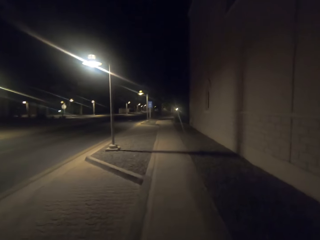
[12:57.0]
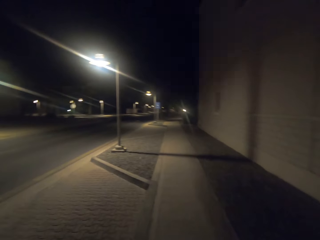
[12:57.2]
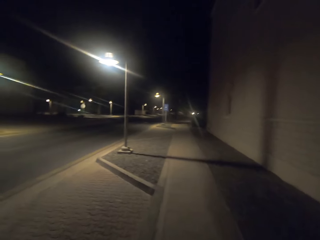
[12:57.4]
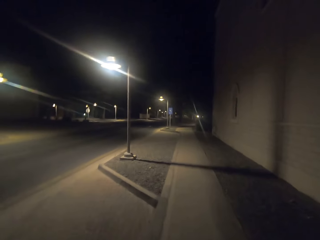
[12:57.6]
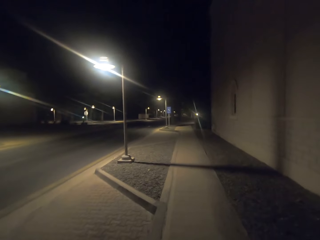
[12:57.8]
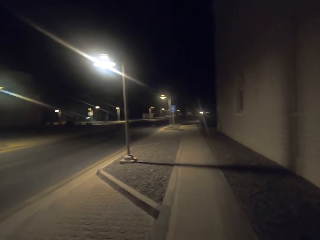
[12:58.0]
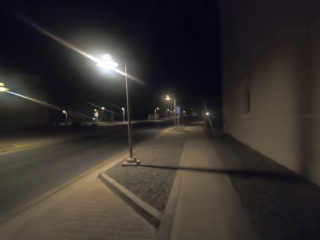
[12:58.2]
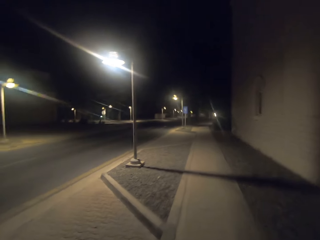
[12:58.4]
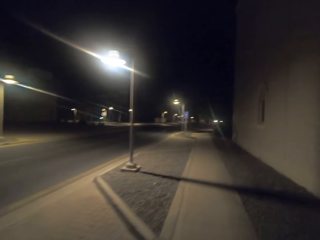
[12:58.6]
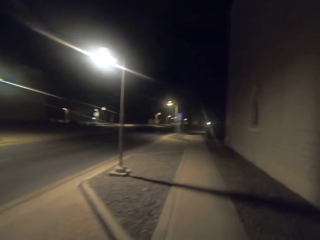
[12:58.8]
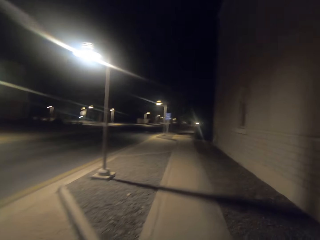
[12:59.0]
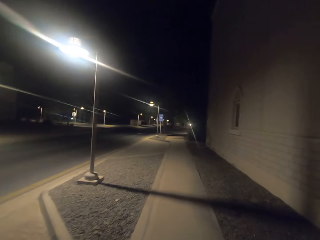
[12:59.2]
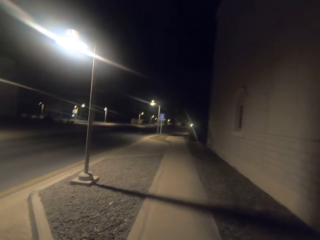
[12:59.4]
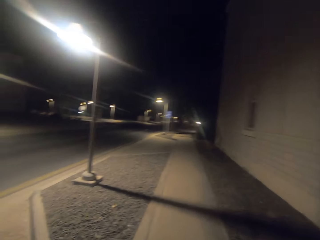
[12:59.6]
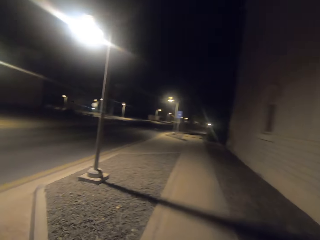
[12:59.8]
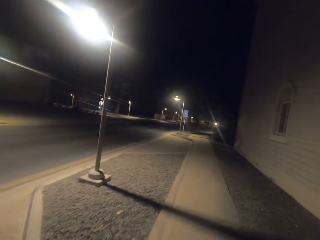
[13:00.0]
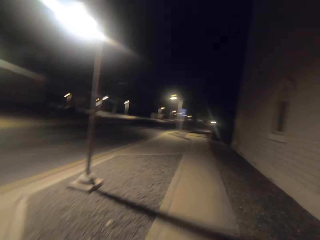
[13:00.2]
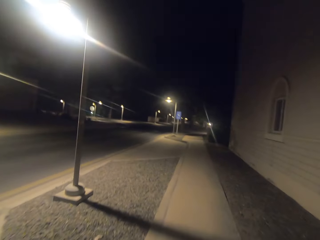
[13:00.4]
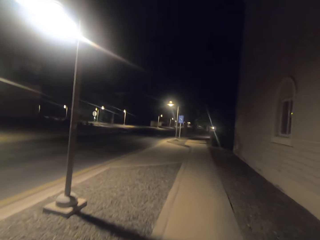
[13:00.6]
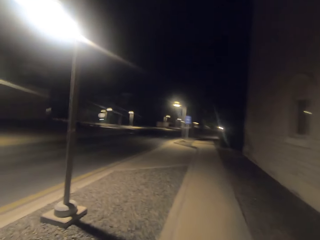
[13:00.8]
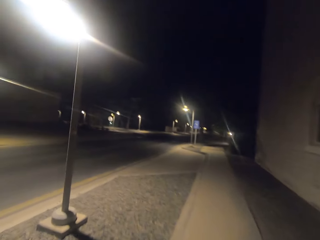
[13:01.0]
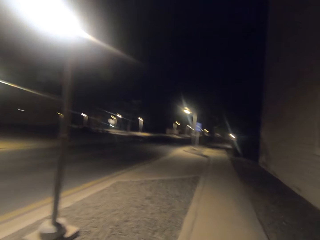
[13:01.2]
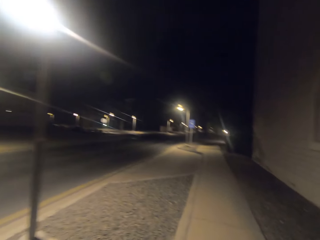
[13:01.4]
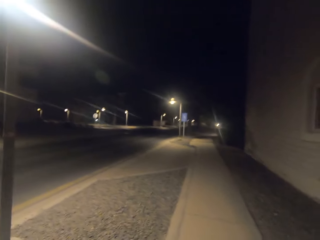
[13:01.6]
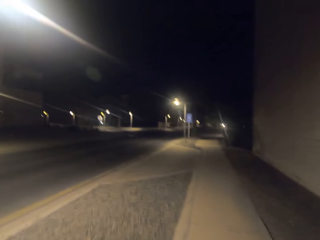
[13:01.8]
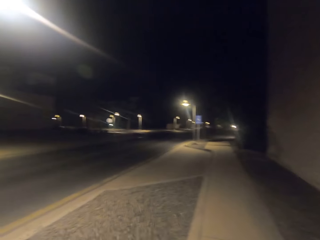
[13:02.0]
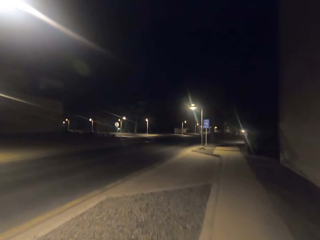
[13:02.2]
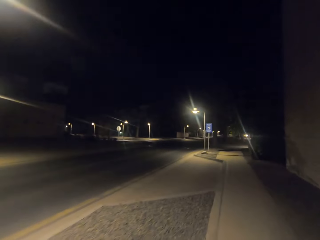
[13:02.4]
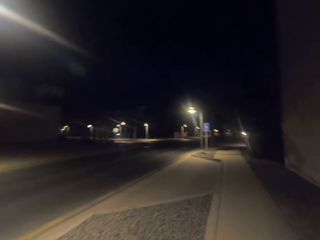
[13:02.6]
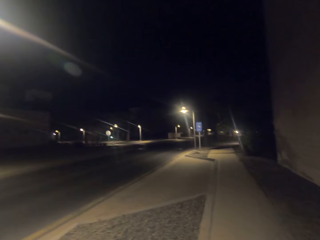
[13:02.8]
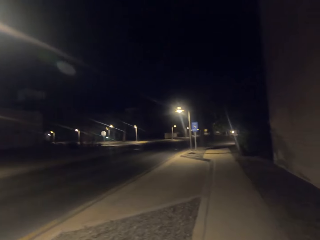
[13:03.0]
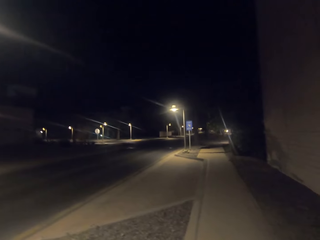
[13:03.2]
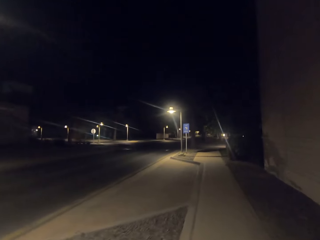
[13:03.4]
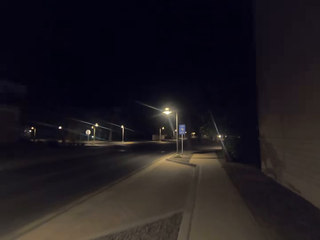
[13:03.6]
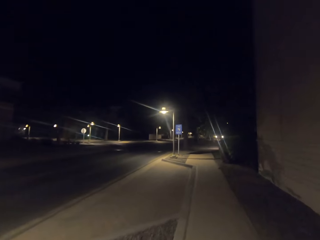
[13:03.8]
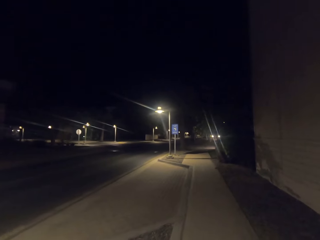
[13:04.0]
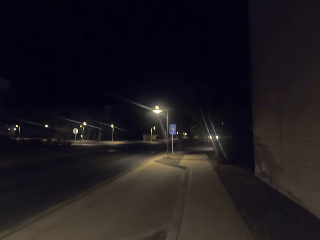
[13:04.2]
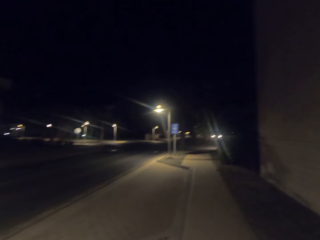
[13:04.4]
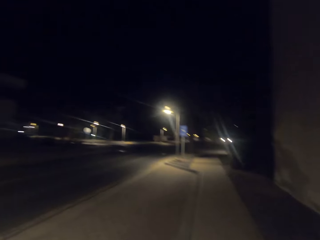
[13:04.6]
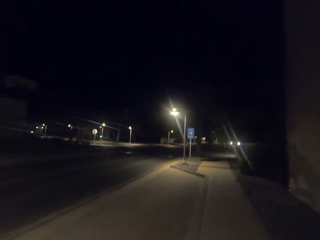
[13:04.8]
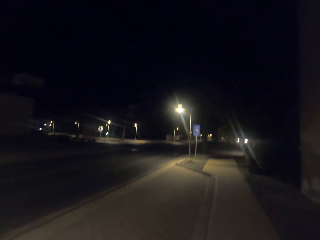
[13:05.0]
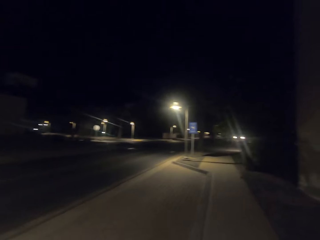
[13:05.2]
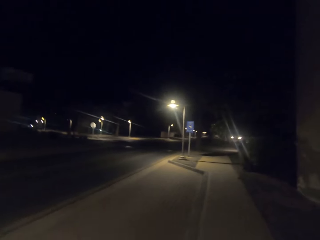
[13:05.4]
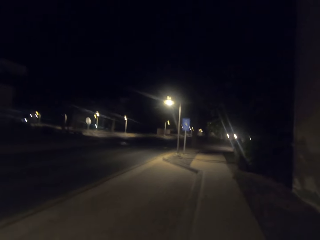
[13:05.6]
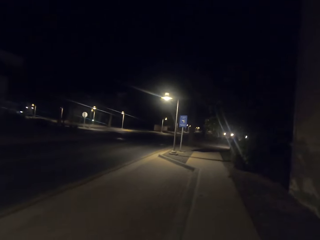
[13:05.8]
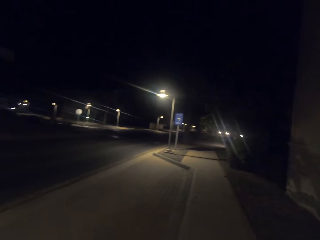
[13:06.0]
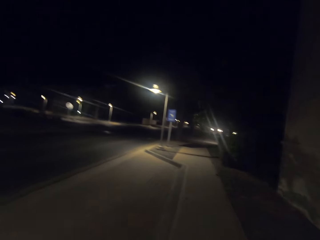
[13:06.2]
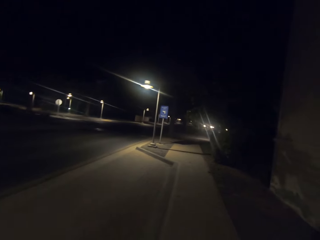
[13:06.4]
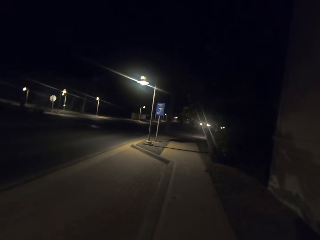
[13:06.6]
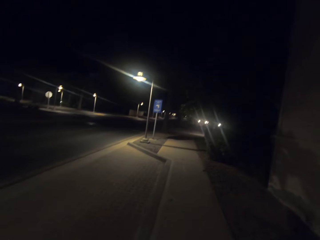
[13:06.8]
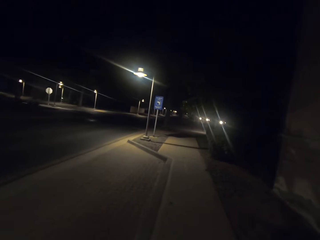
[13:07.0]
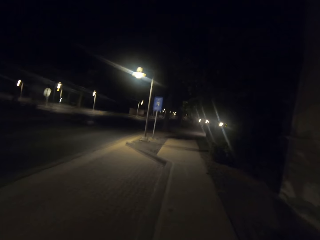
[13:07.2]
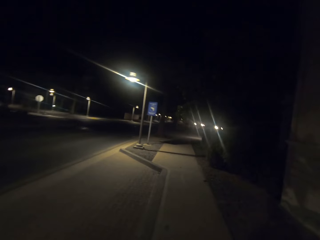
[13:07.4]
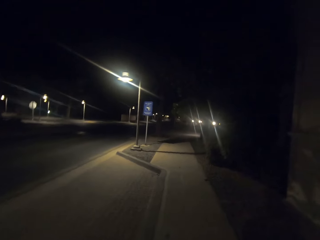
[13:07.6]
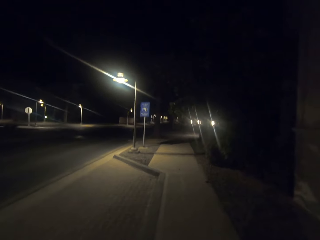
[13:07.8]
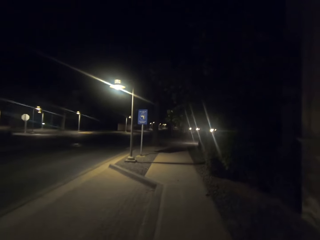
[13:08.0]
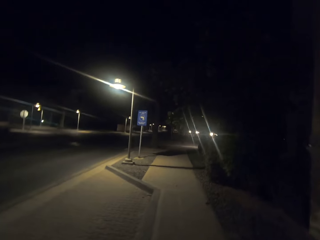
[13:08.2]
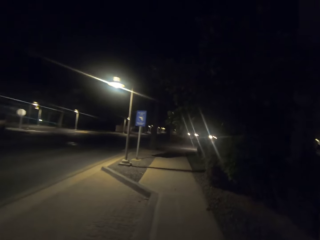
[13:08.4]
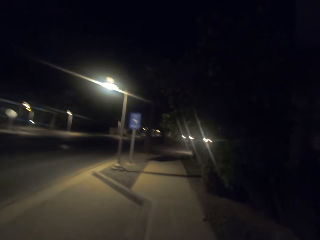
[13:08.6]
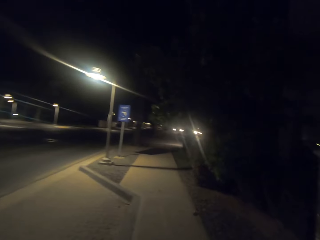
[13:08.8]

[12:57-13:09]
The camera wearer walks along a path.

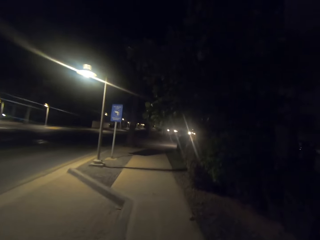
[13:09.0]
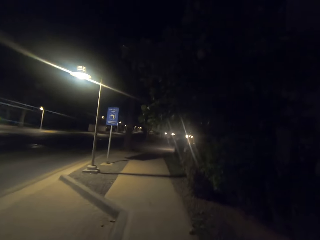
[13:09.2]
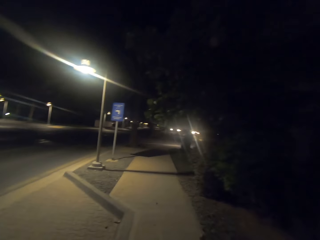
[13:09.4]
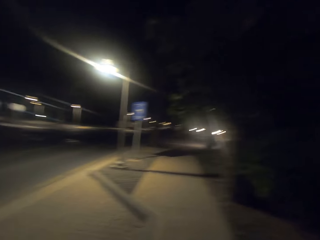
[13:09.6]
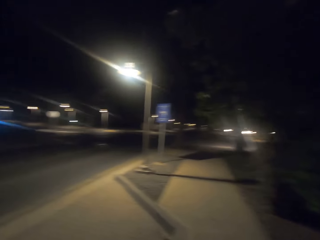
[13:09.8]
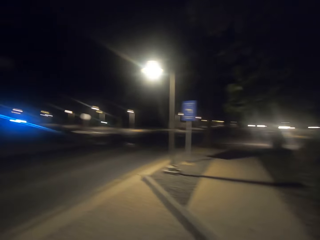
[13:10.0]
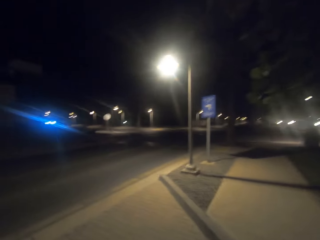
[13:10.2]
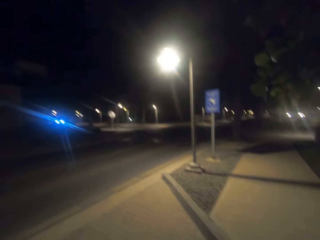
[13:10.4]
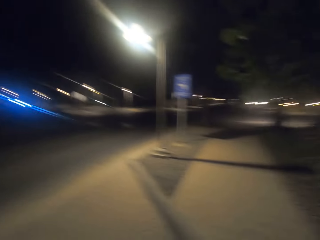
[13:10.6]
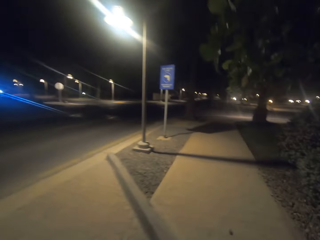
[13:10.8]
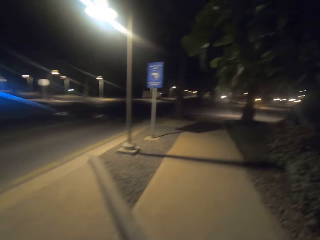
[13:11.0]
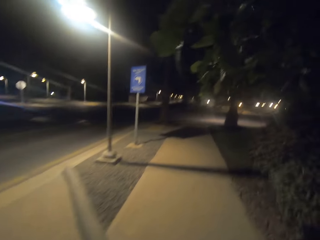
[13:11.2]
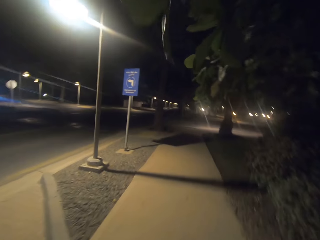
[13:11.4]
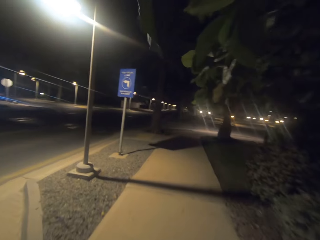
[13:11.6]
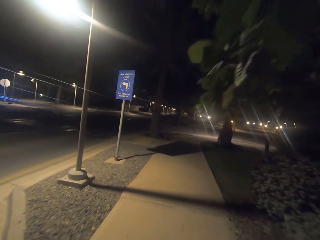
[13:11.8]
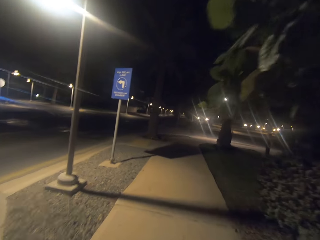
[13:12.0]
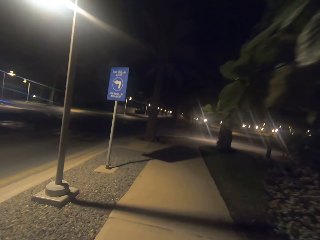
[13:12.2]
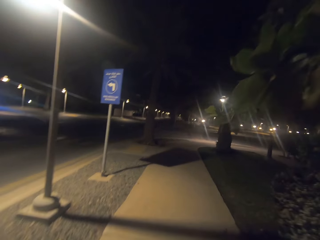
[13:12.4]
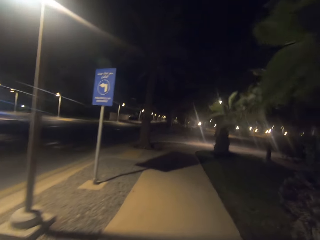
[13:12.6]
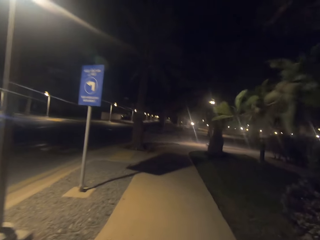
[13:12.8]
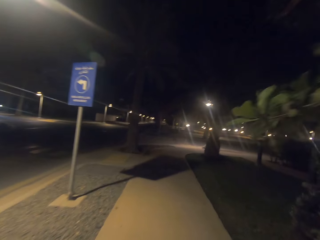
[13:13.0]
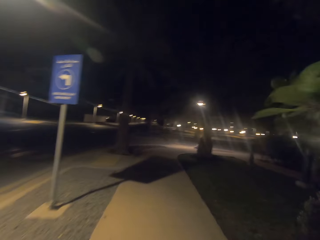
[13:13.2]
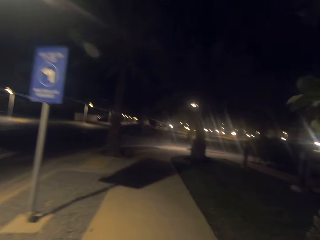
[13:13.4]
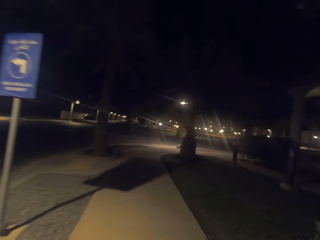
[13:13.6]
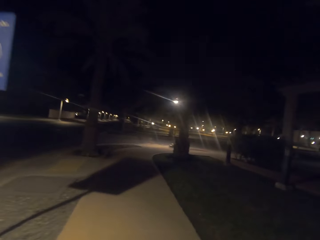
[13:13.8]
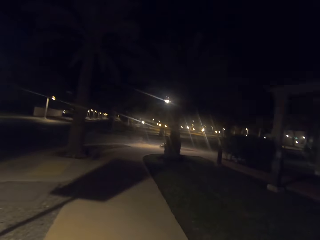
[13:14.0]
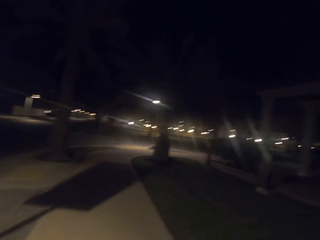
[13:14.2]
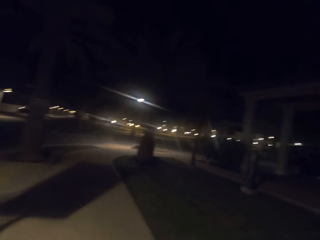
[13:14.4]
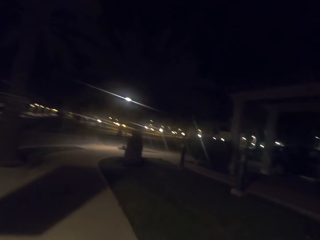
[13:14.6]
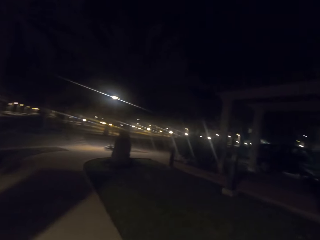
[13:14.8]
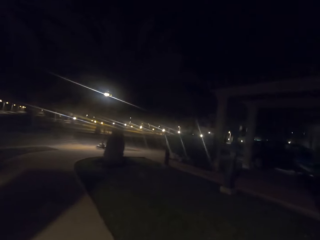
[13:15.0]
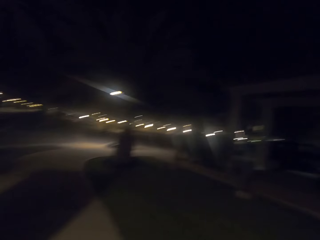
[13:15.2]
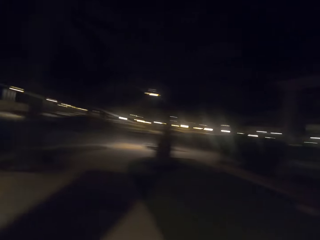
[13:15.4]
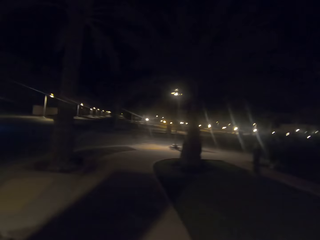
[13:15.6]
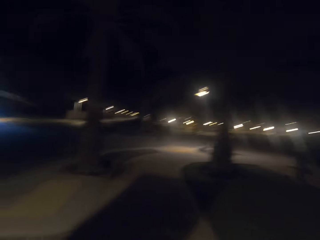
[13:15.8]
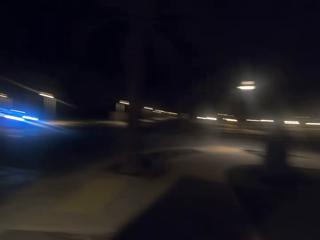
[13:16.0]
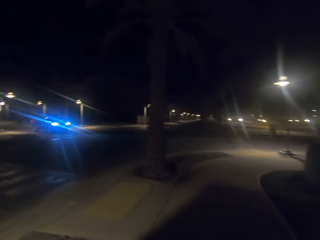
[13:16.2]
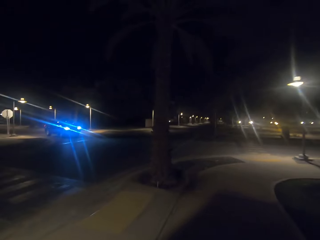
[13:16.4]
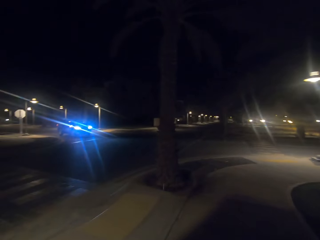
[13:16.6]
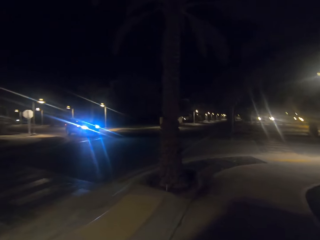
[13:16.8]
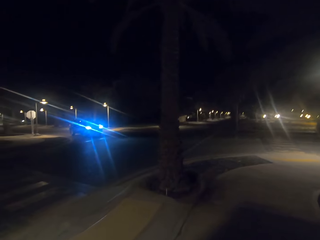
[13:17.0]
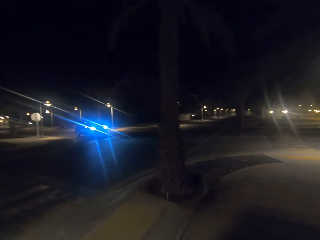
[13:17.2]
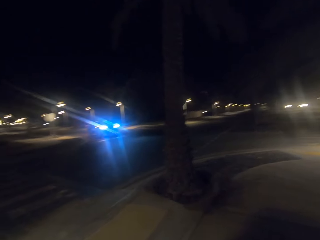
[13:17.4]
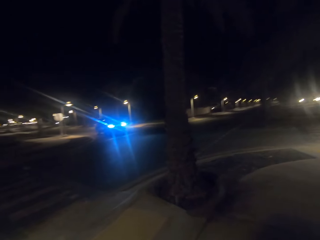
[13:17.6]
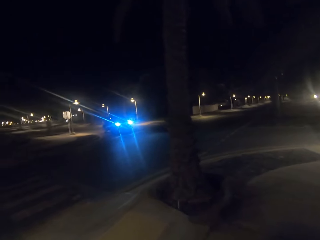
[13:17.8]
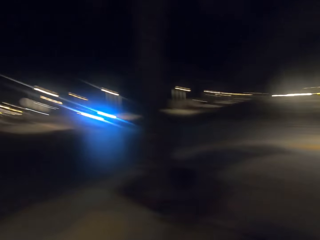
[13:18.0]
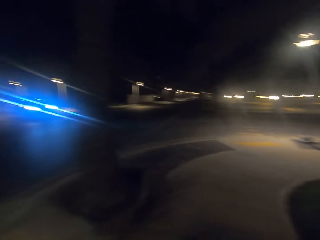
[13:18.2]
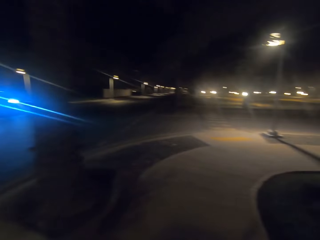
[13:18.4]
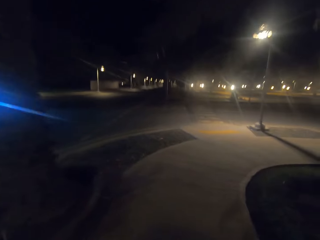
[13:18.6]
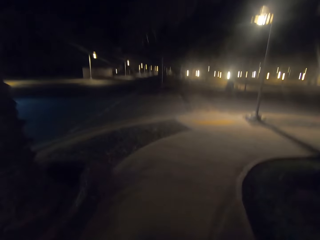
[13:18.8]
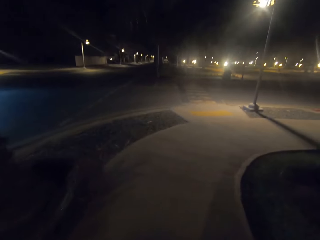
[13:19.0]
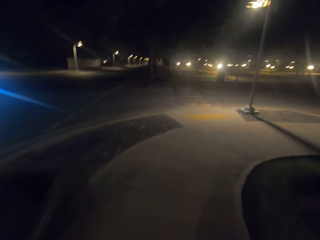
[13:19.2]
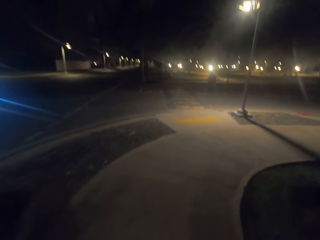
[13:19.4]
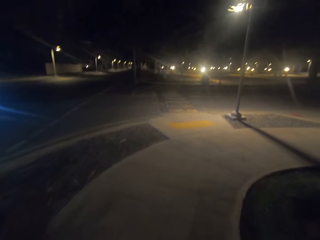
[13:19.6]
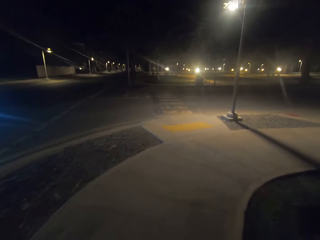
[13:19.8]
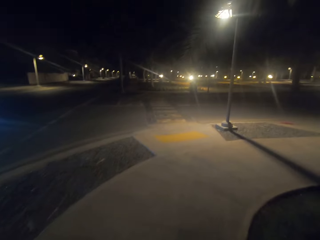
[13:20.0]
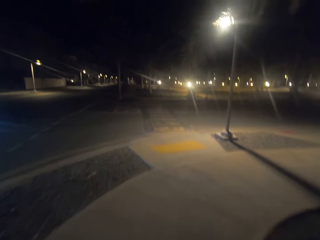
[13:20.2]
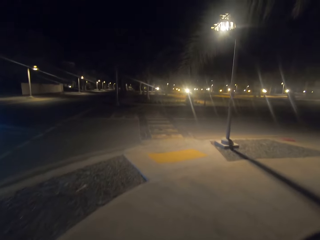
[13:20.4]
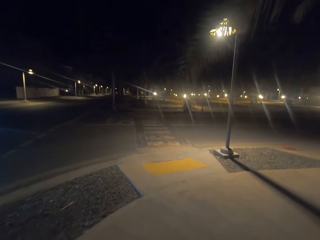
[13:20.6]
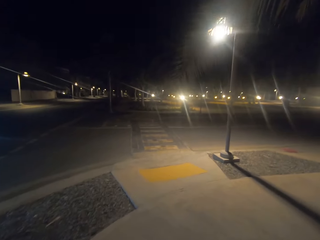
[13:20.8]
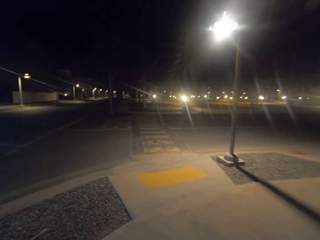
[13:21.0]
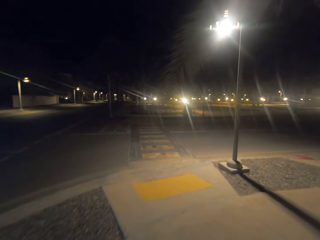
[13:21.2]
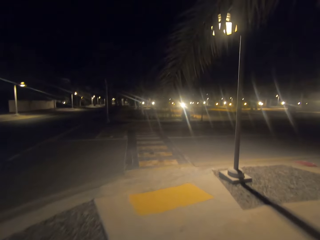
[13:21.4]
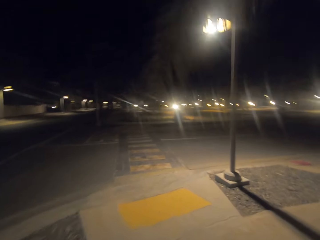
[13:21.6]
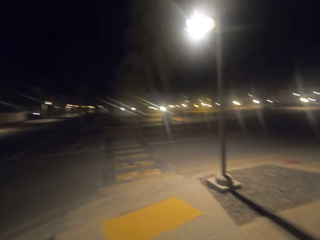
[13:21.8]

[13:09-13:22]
The camera wearer looks to the left. They walk along a pavement.
